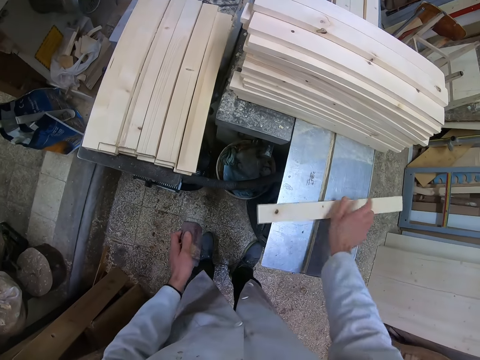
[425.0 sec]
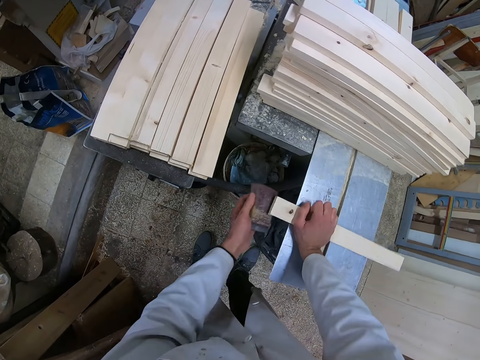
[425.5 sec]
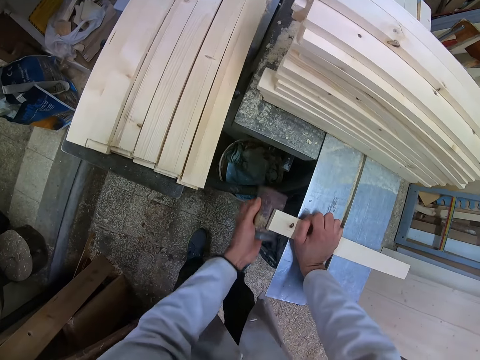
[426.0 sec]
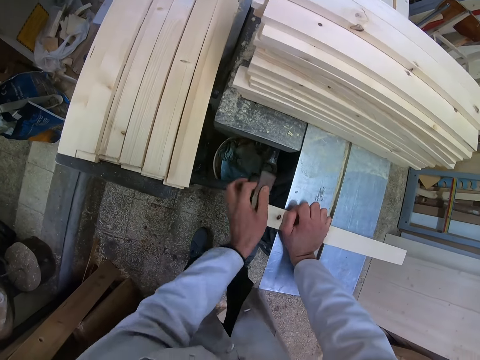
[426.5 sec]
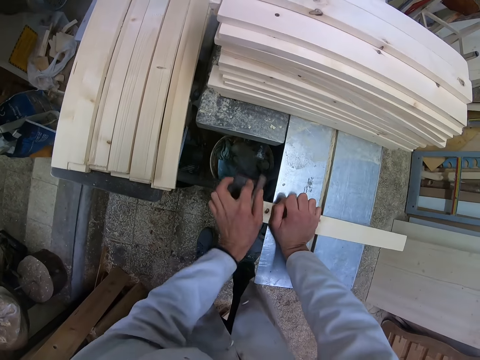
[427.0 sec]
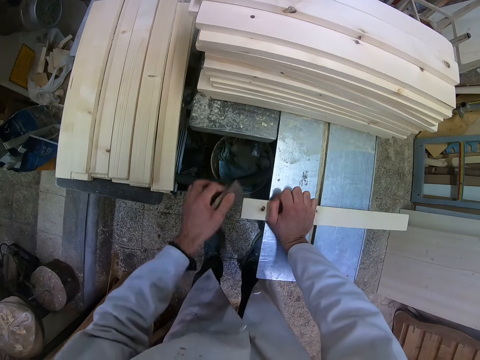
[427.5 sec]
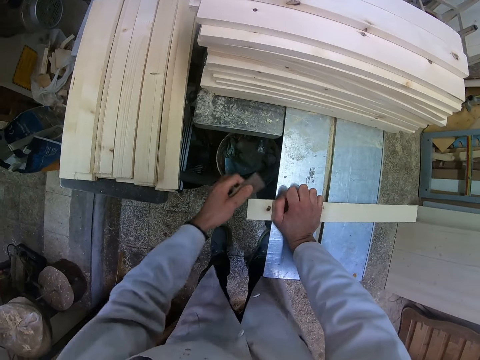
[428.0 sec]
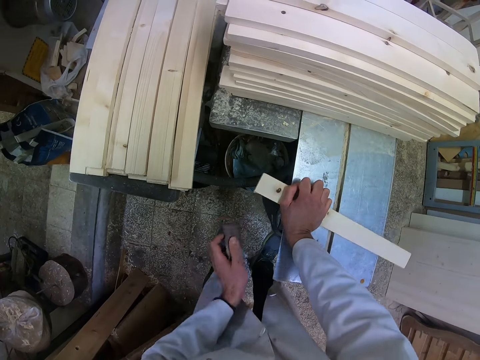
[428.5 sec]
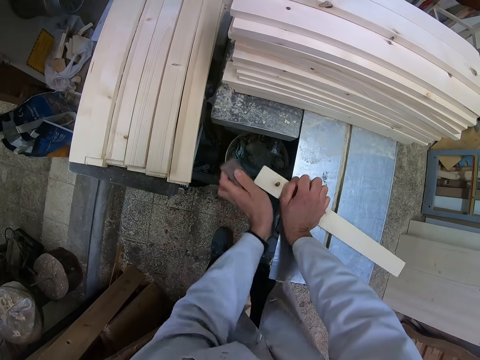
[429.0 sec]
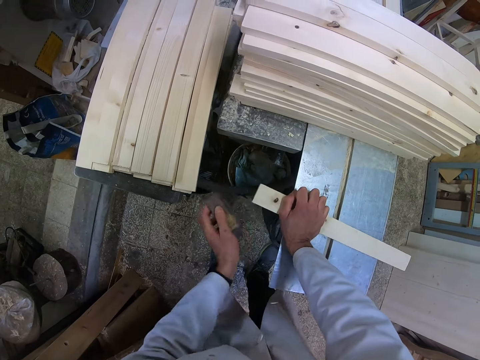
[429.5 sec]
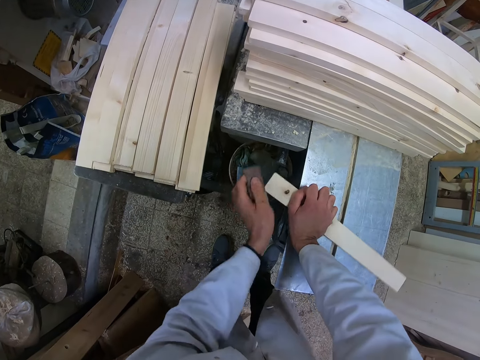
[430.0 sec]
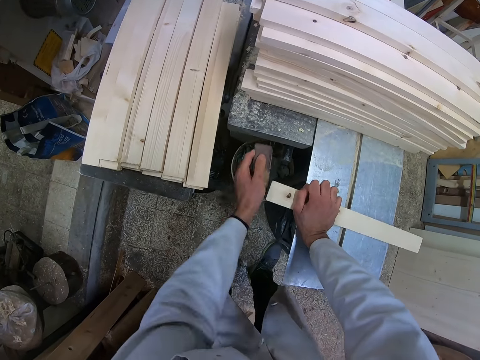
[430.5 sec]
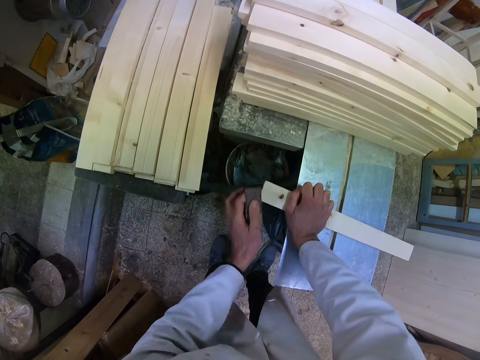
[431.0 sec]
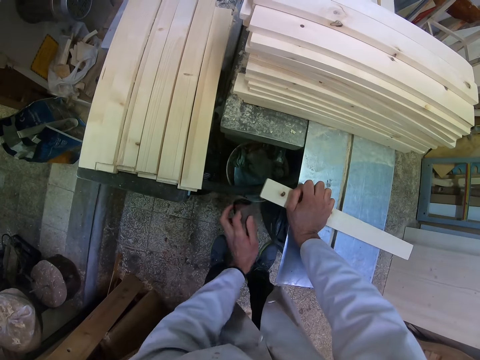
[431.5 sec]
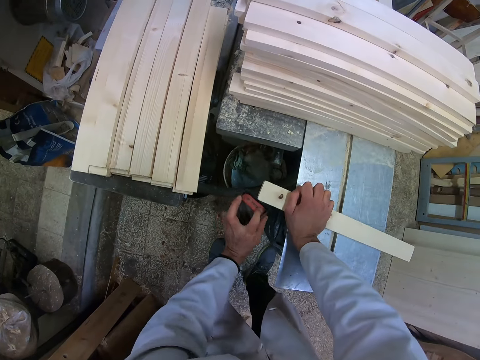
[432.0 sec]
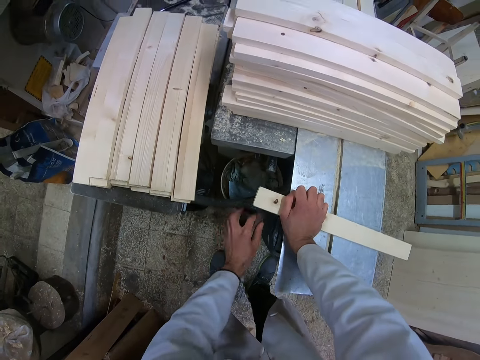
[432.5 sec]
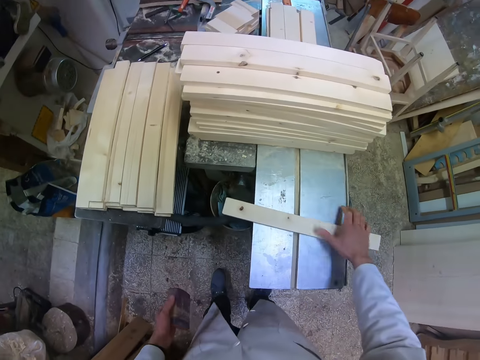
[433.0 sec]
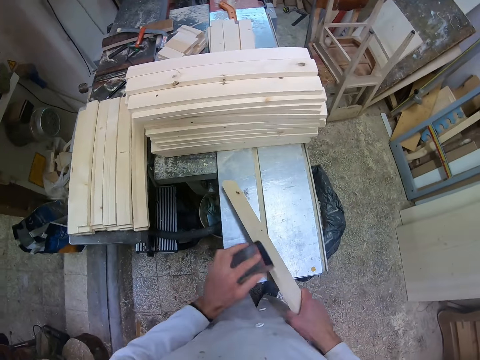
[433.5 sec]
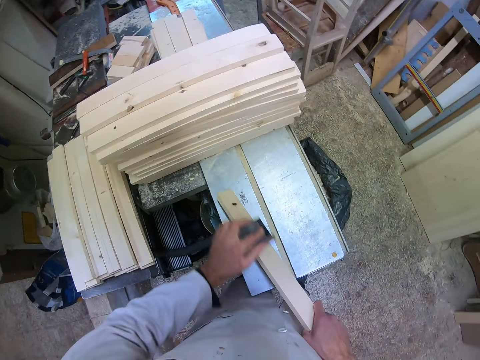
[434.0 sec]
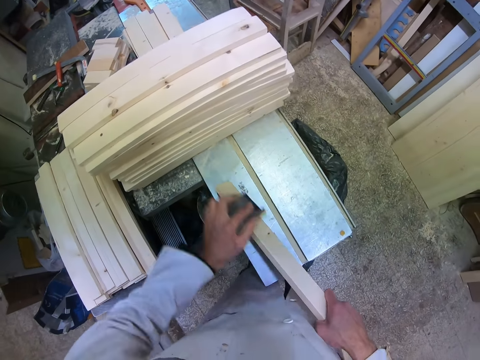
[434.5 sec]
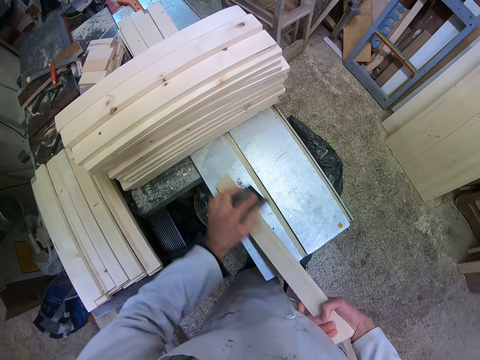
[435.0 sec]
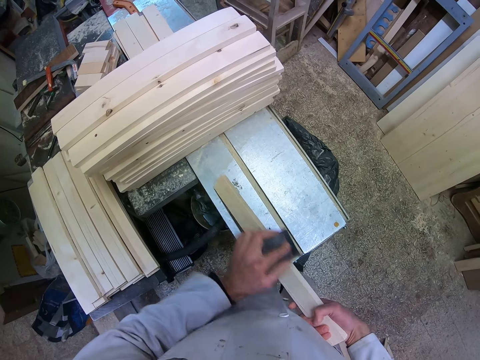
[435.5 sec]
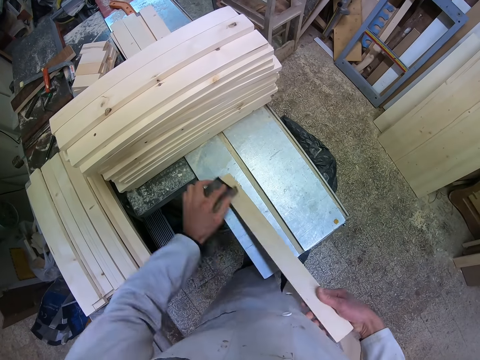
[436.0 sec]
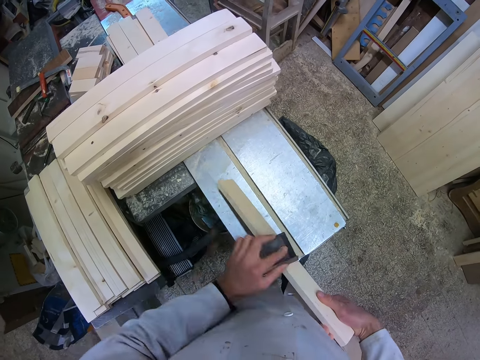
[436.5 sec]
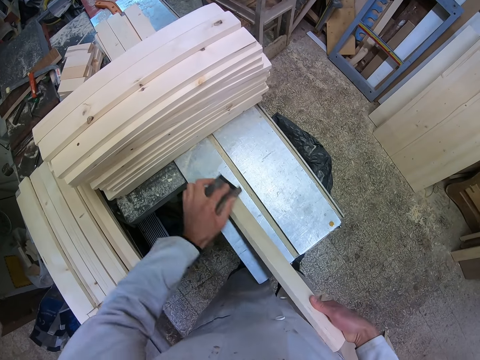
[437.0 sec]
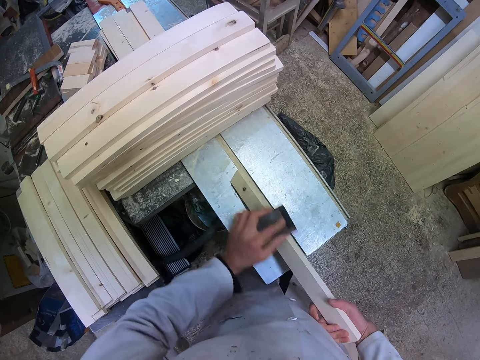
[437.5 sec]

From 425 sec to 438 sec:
The camera wearer flips the piece of wood. They smoothen the other end of the piece of wood with the sand paper. They turn the timber. They scrub the height of the timber.

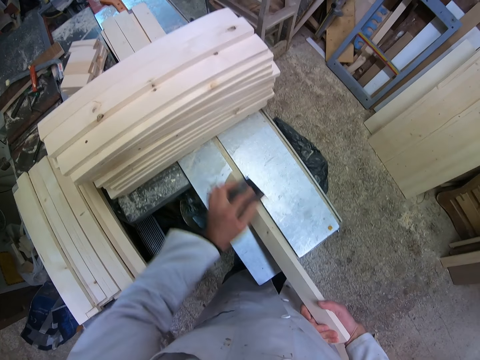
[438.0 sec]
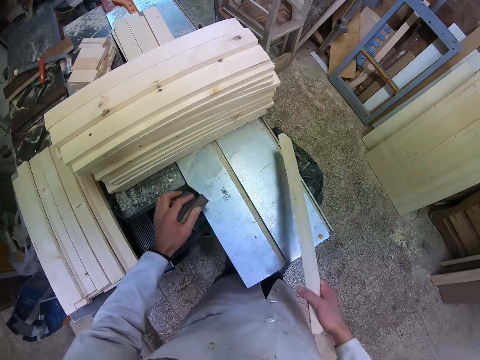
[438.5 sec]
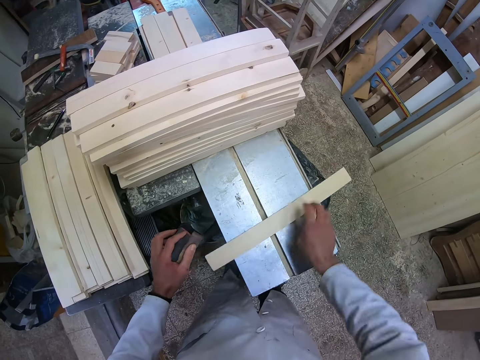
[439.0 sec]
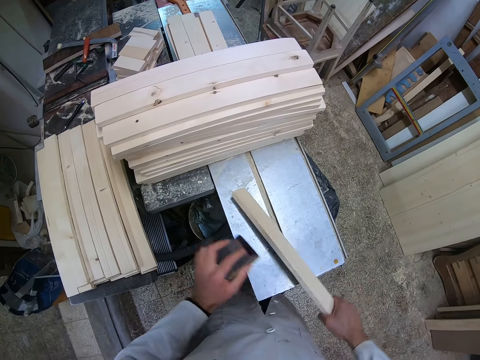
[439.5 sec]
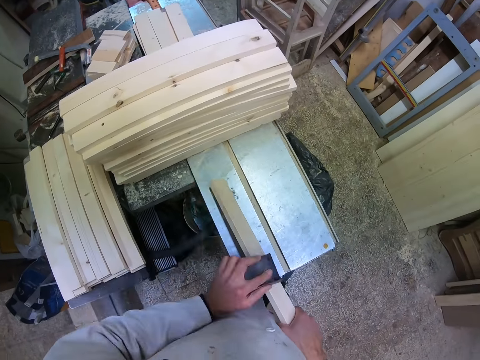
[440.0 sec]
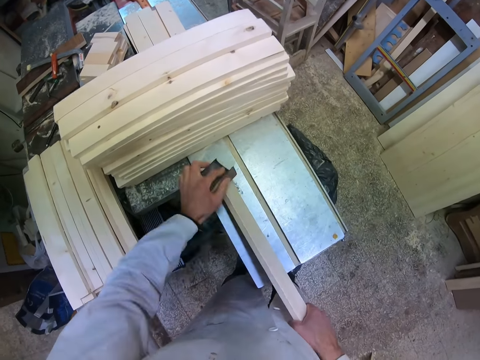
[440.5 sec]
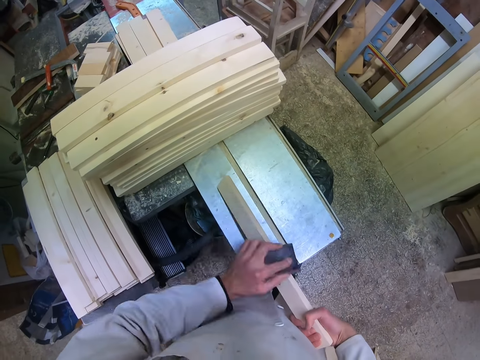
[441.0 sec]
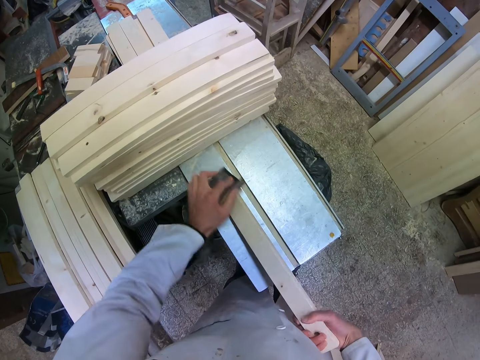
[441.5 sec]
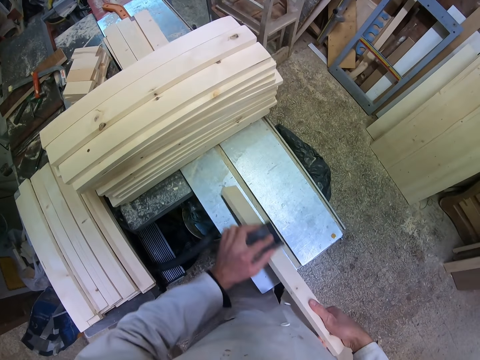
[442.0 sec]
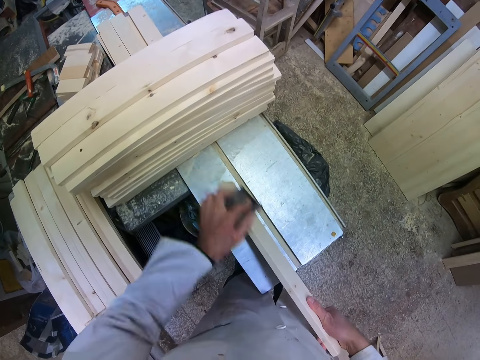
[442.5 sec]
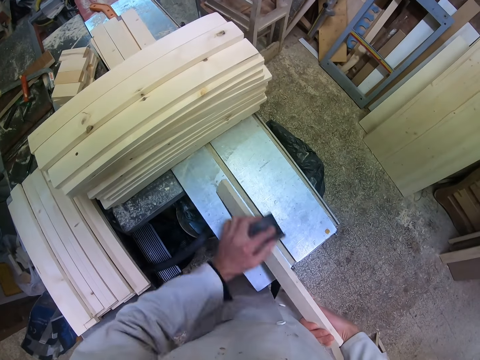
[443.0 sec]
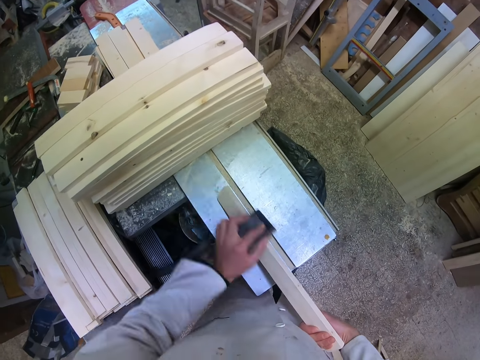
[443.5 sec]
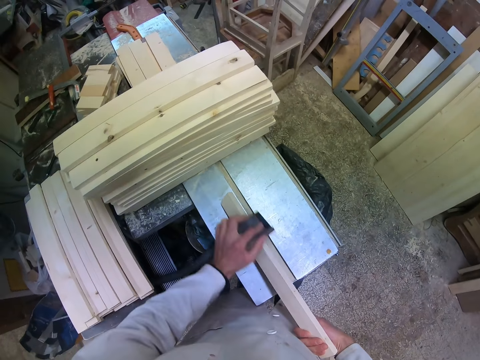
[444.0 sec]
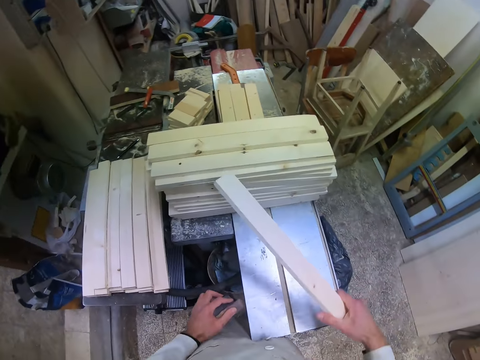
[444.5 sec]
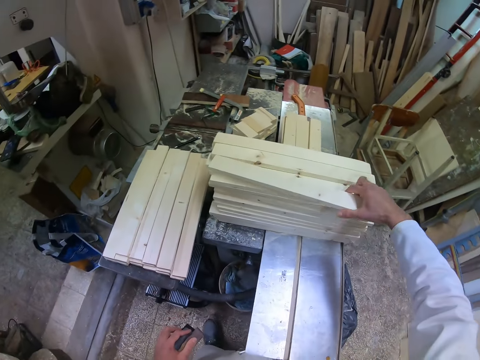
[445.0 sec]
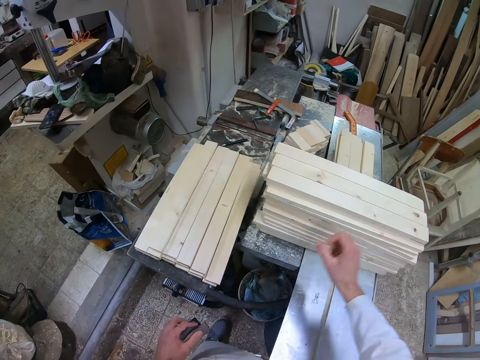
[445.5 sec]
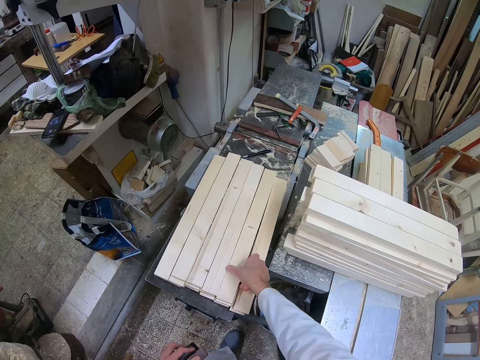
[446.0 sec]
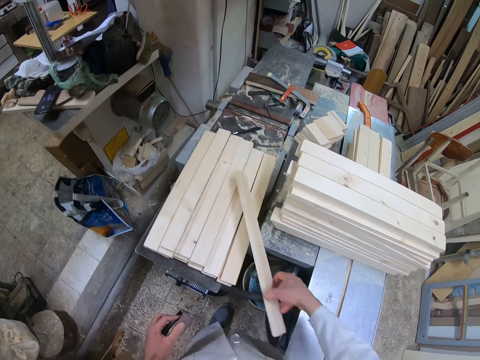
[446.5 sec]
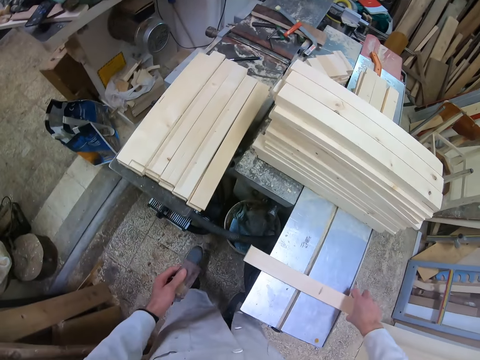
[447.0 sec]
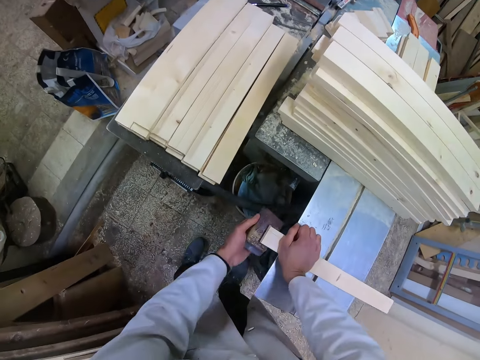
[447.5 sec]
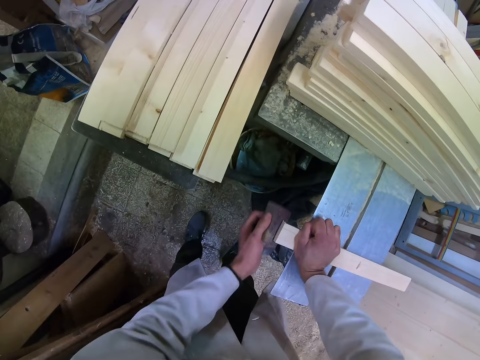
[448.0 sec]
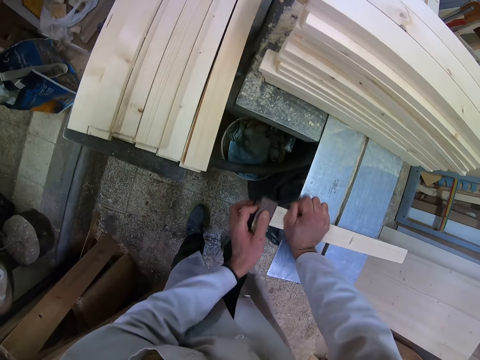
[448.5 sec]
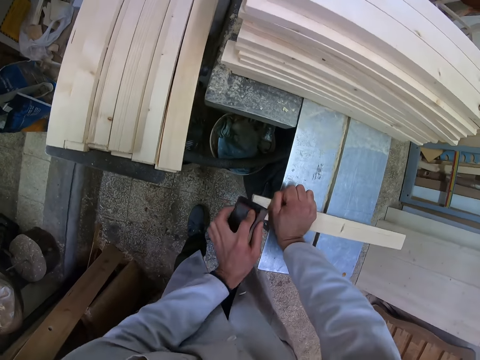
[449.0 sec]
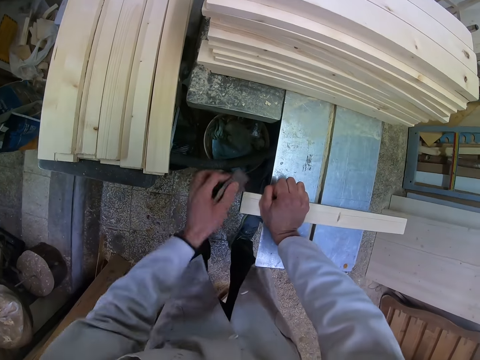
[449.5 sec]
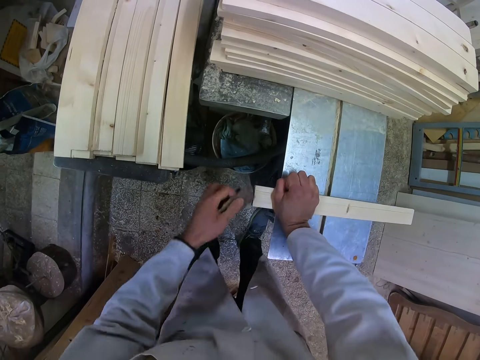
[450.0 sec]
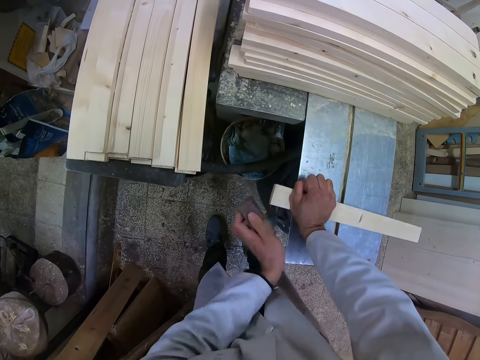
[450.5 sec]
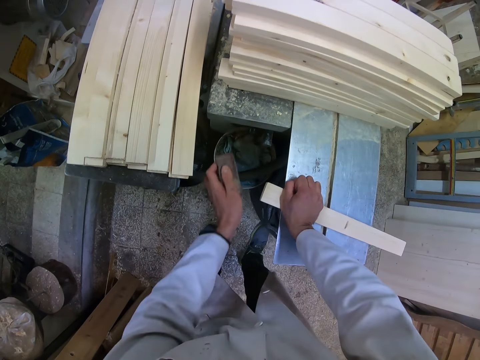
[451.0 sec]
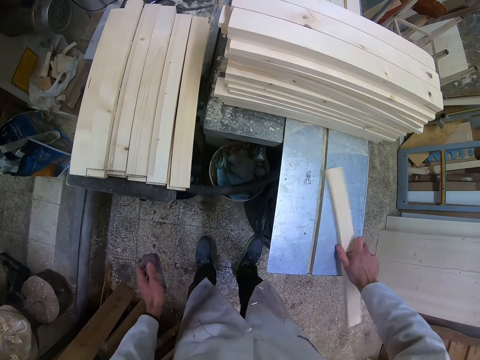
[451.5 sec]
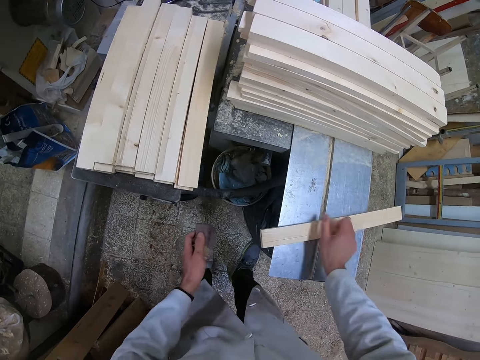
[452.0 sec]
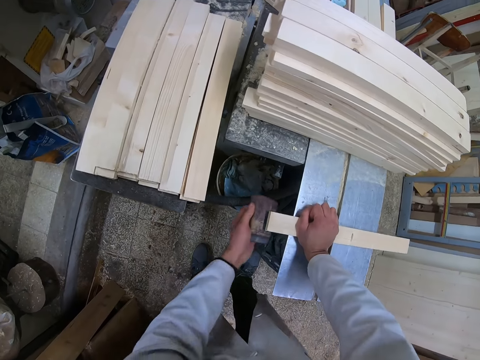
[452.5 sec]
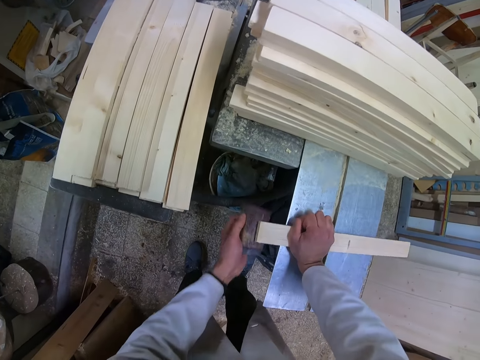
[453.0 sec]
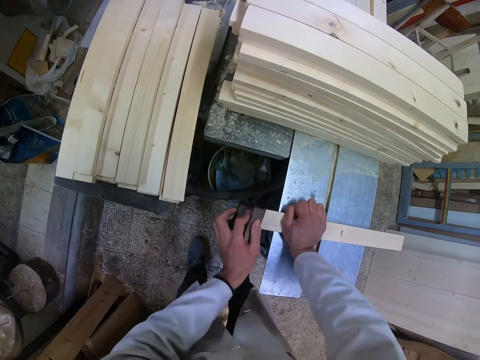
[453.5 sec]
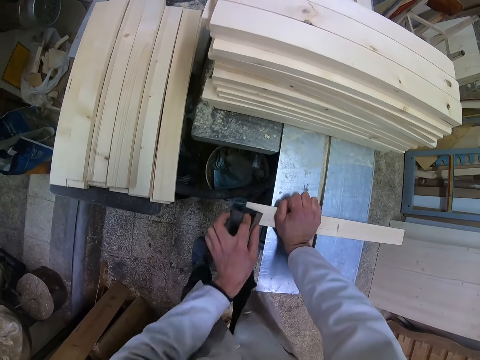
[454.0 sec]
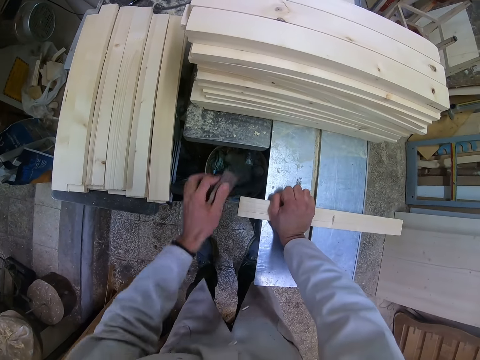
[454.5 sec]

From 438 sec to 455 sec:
The camera wearer flips the piece of wood. He smoothens the height of the piece of wood with the sand paper. He puts the timber among the rest. He drops the sandpaper on the cutting machine. He picks up another piece of wood from the left with his right hand. He drops the sandpaper on the cutting machine again. He places the timber on the surface. He smoothens the edge of the piece of wood with the sand paper. He flips the piece of wood. He presses the timber on the surface. He smoothens the other edge of the piece of wood with the sand paper.
